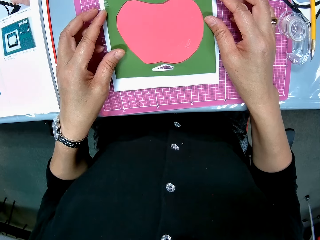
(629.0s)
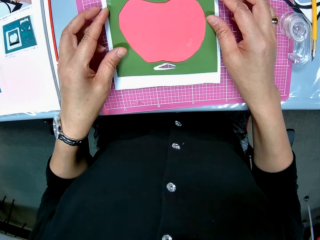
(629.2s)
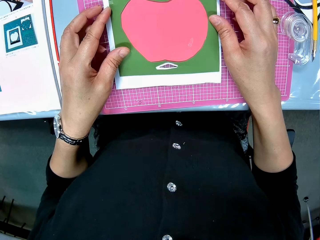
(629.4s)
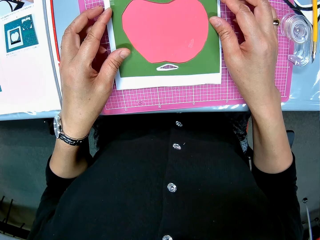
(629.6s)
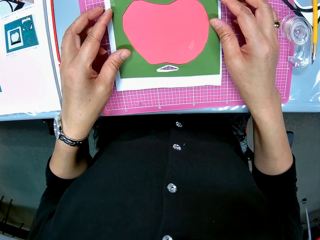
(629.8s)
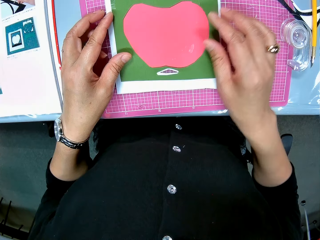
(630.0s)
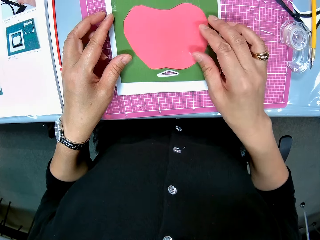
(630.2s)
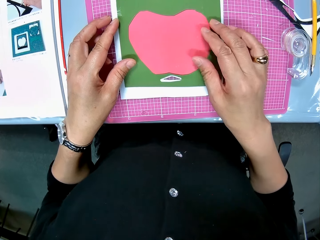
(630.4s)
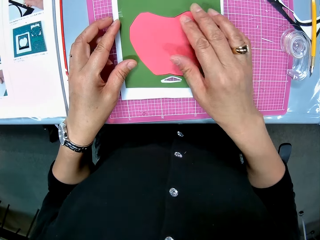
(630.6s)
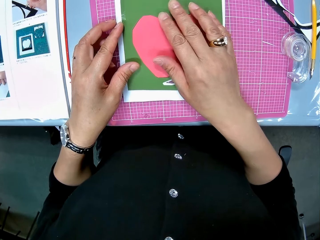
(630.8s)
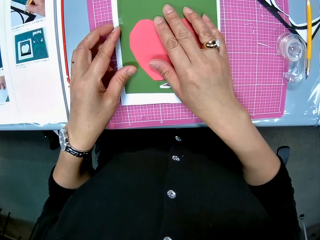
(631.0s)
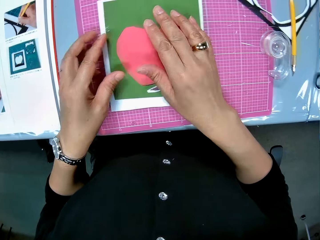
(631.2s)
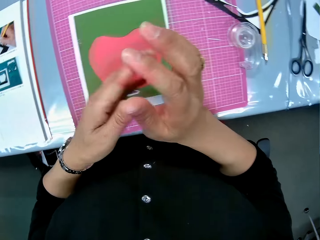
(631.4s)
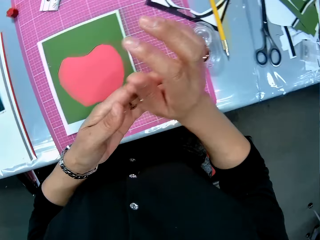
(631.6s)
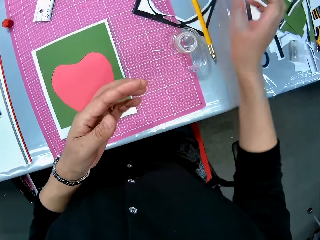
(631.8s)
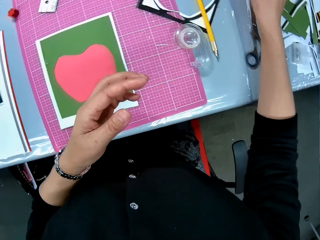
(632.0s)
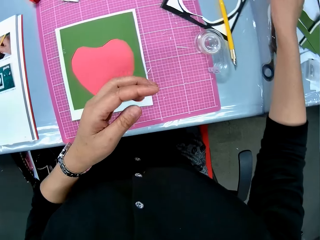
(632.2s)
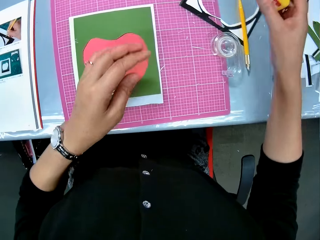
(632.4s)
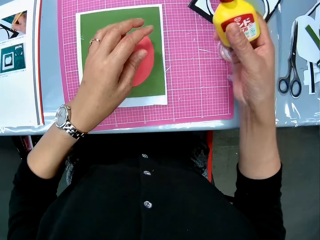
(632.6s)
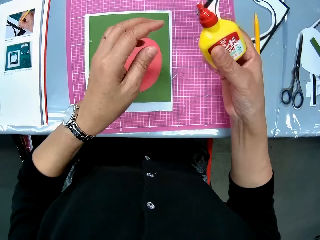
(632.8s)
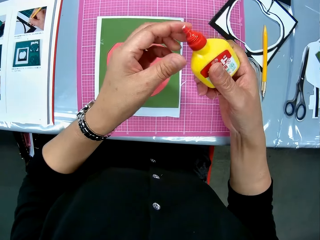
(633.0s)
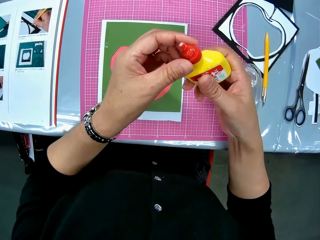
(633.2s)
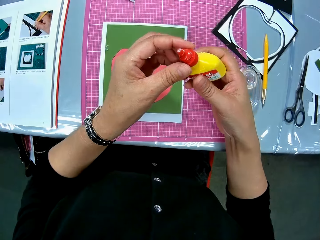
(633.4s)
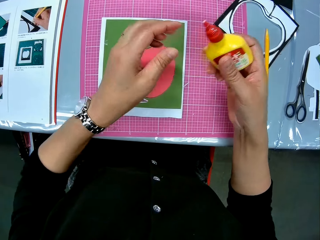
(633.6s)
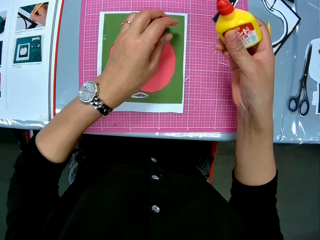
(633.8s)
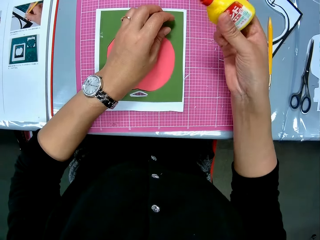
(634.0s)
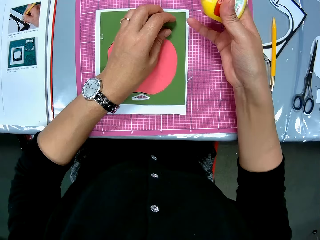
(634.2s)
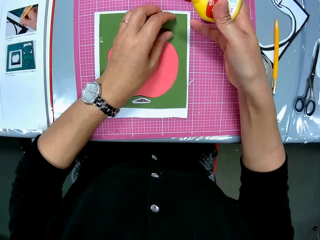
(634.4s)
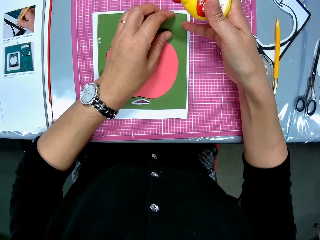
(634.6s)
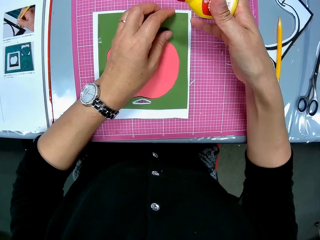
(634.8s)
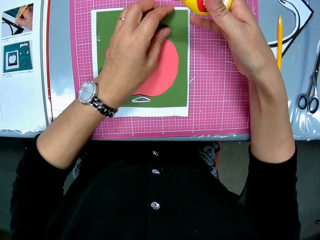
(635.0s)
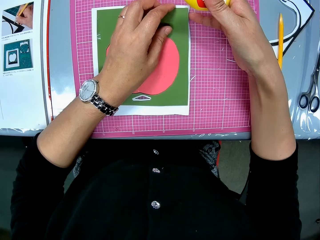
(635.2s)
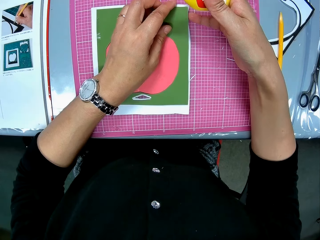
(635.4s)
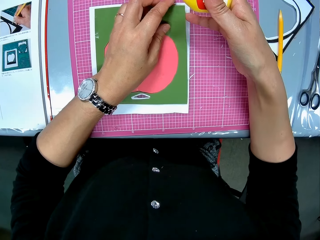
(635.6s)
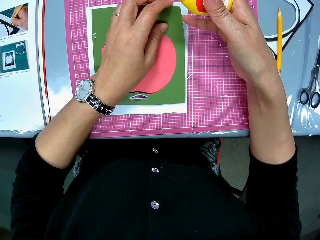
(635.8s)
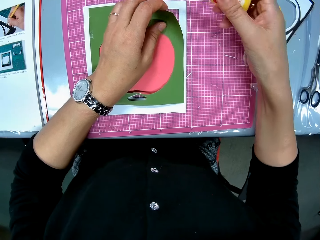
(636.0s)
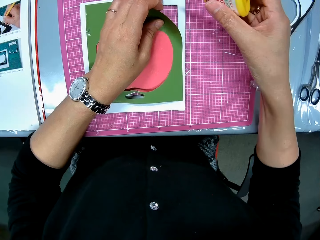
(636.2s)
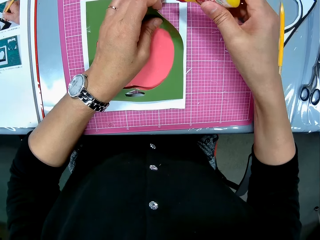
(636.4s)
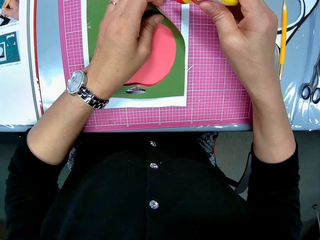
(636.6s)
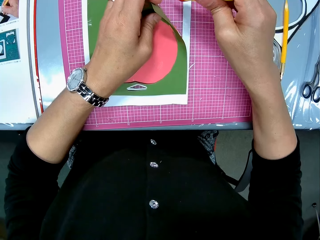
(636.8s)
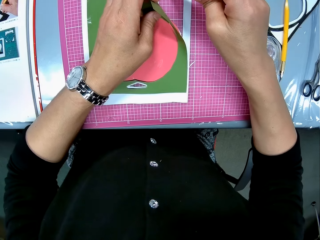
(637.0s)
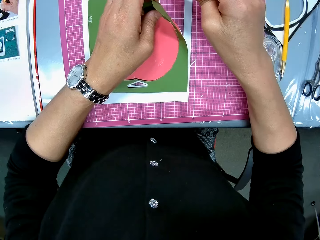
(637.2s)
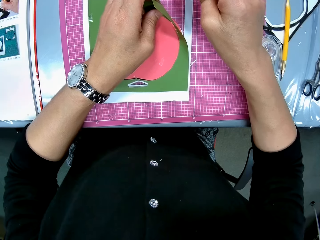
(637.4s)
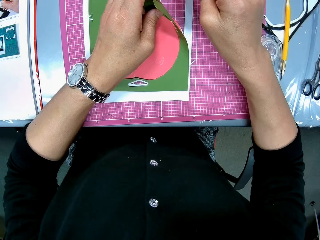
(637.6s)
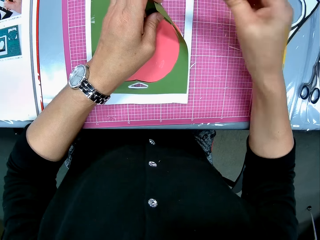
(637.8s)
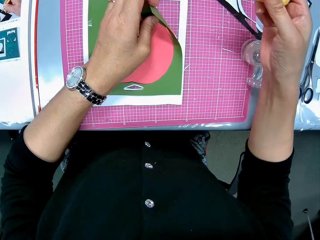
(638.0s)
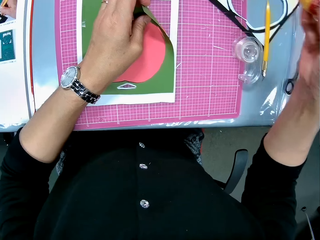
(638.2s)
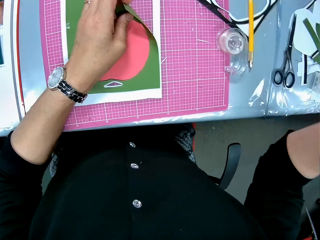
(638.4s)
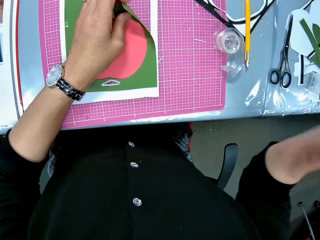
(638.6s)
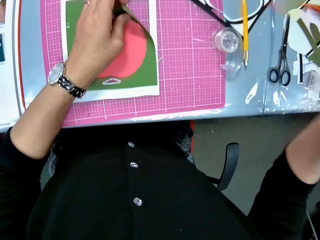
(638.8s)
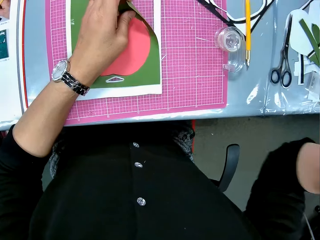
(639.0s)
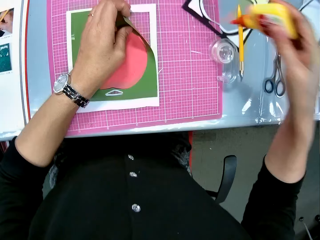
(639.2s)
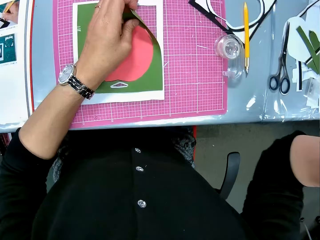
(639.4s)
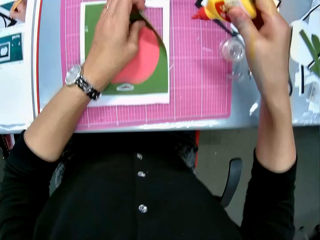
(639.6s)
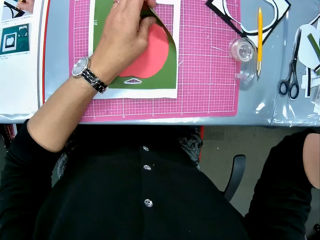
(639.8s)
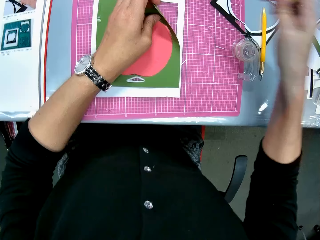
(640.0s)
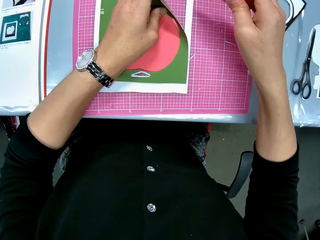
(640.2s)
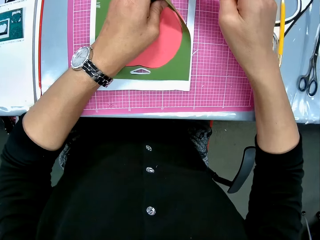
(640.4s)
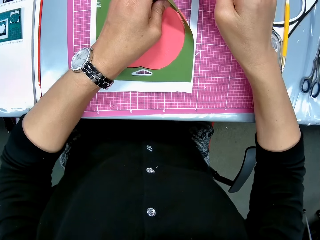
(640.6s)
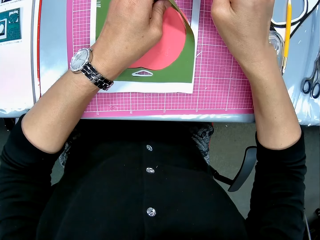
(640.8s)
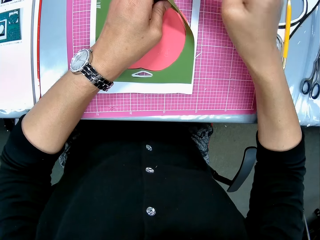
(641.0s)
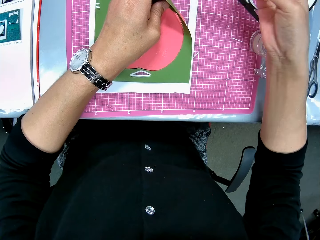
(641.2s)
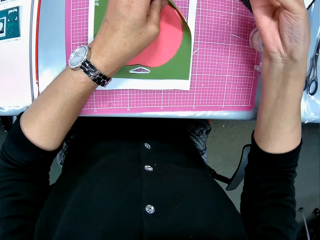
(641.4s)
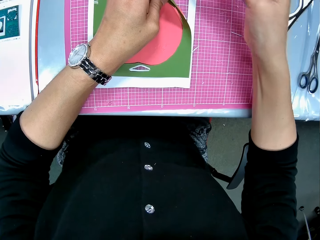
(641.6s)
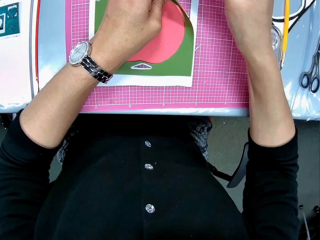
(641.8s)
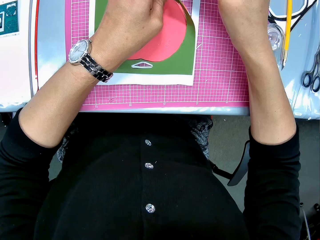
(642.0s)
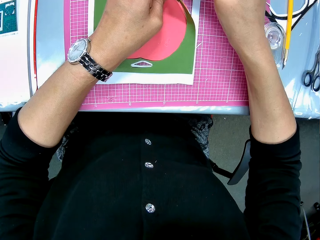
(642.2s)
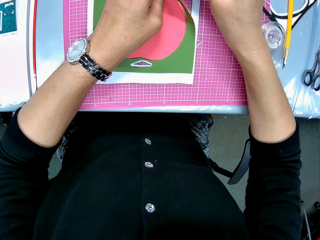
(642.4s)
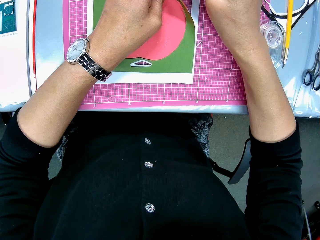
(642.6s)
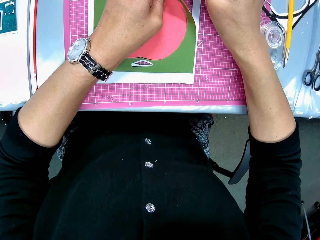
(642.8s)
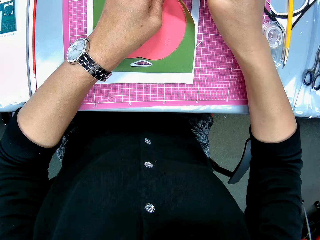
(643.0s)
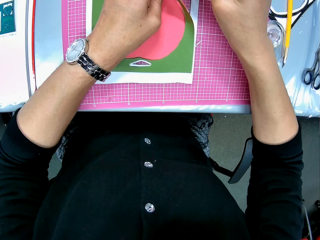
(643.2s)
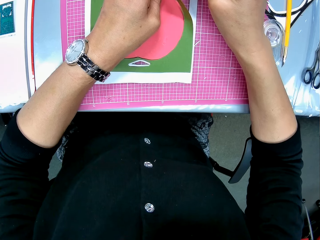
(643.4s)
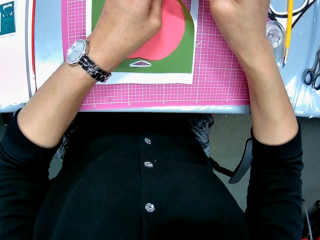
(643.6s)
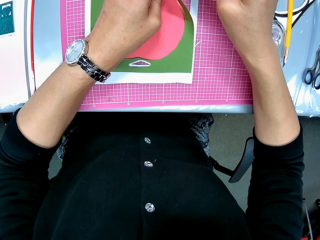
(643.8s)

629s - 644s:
The camera wearer picks up the glue from the table with her right hand. She touches the top of the glue container with her left hand. She lifts the top right part of the green art paper with her left hand. She applies the glue on the art paper under the green art paper. She flaps the glue container. She applies the glue on the art paper under the green art paper.

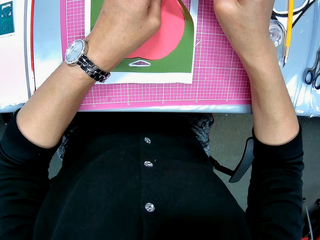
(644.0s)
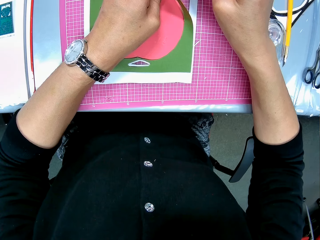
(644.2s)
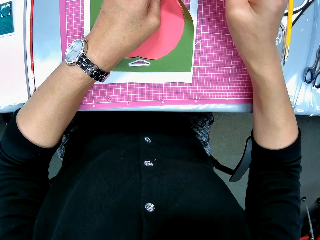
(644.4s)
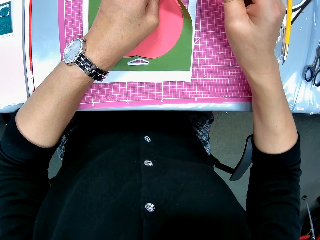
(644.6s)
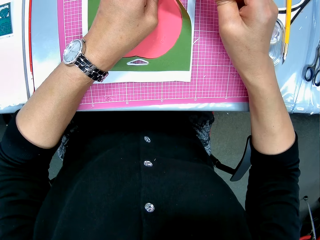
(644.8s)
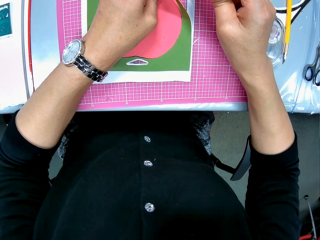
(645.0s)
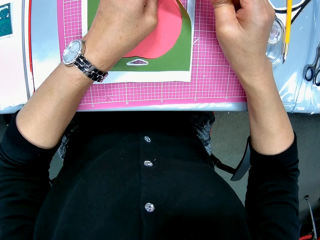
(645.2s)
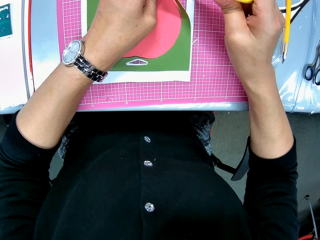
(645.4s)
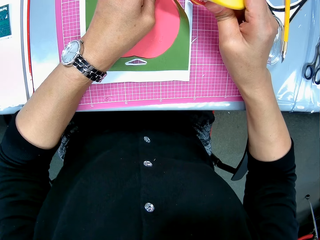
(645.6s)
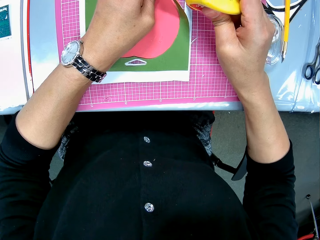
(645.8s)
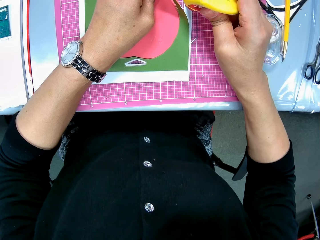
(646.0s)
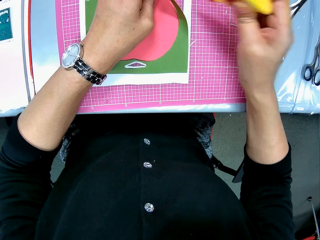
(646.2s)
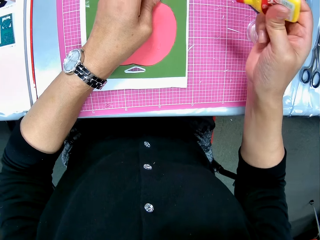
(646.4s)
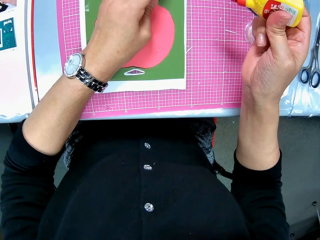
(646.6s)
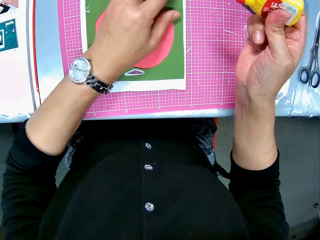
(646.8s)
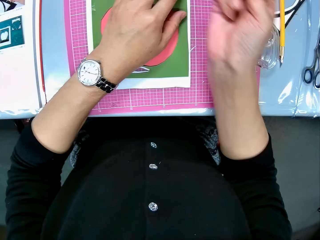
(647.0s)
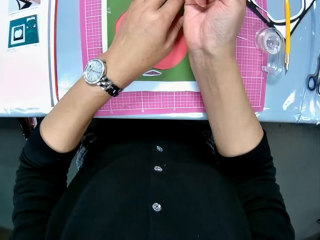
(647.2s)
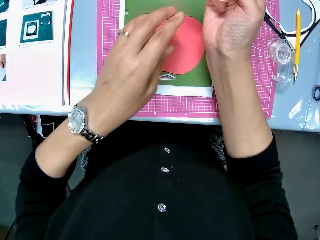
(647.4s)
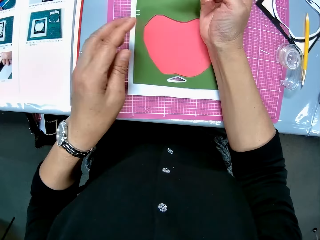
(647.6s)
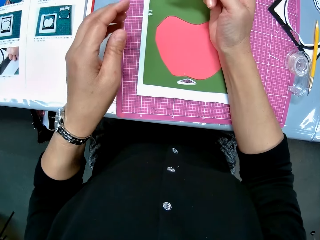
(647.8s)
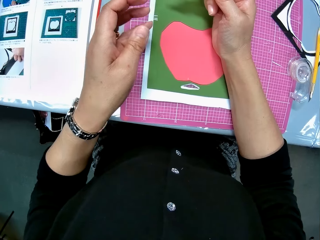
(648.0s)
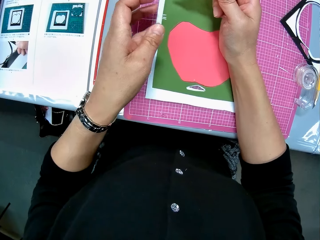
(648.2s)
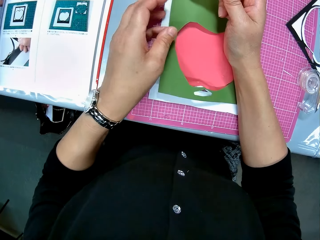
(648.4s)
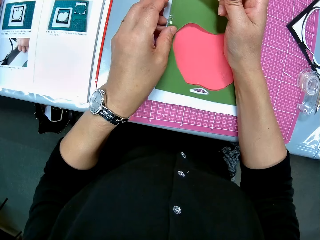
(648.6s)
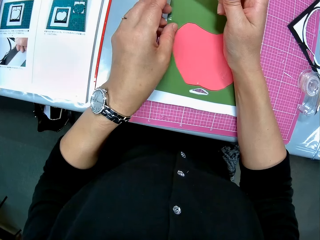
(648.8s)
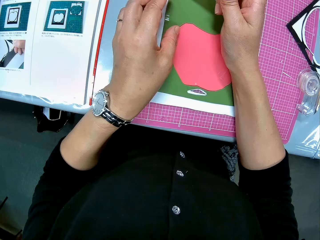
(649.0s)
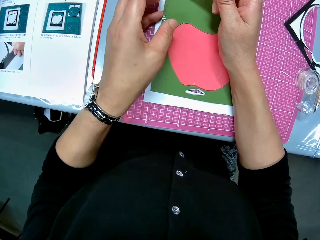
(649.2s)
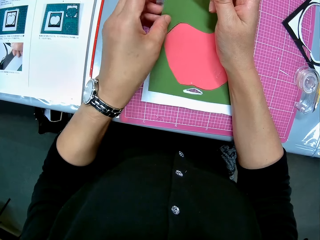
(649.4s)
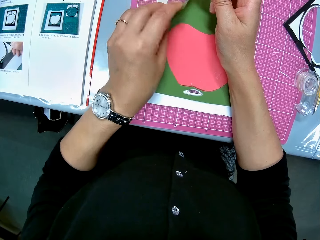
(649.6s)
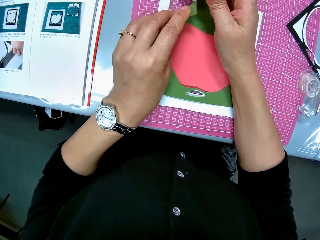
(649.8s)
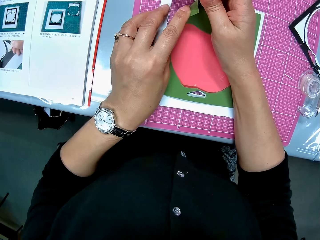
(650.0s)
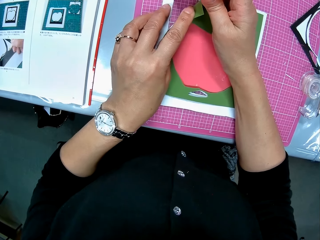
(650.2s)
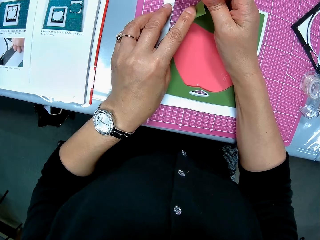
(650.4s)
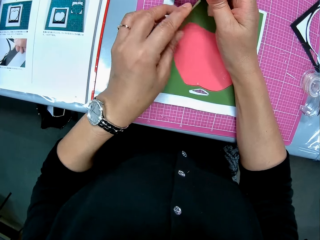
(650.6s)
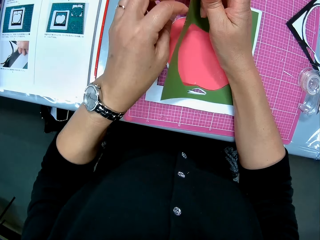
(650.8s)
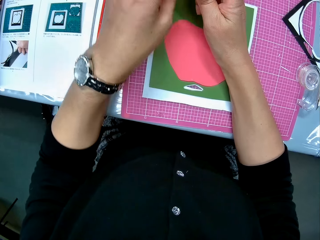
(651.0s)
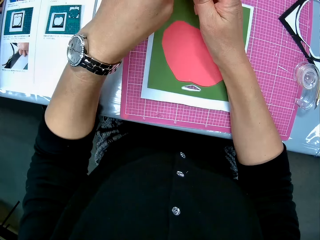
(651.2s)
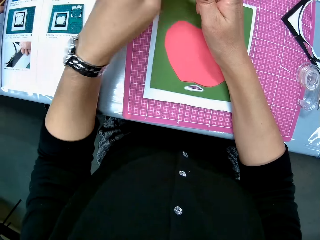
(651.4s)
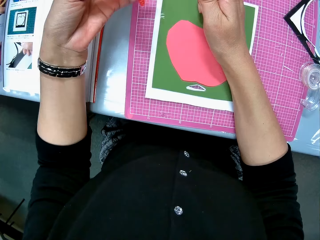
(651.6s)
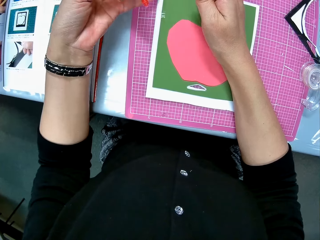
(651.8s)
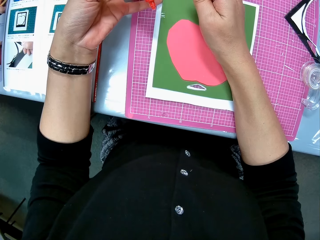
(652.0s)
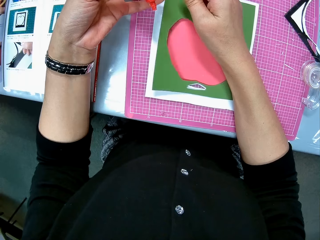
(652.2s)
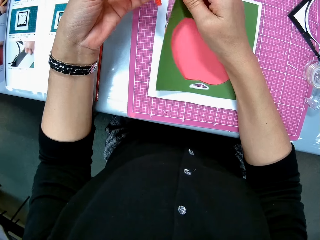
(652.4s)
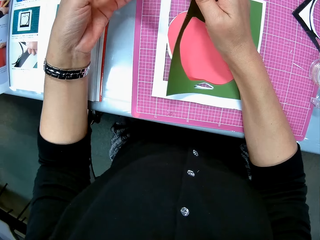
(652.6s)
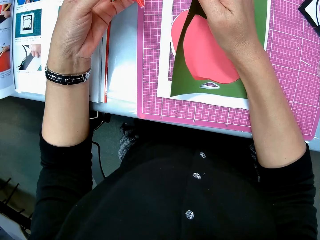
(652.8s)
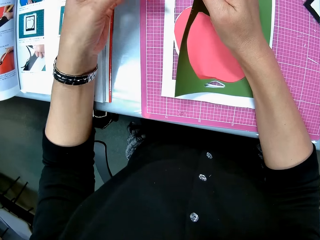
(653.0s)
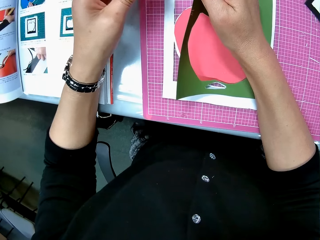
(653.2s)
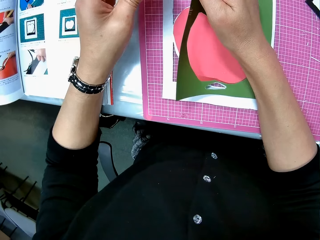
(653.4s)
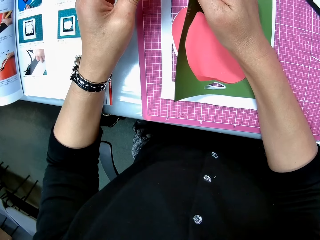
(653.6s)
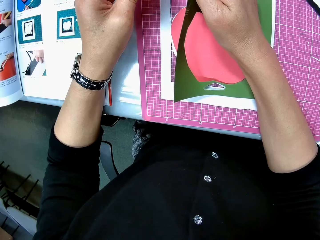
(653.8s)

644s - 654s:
The camera wearer applies pressure on the green art paper with both hands. She lifts the top left part of the green art paper with her left hand. She passes the glue from her right hand to her left hand. She lifts the top left part of the green art paper with her left hand. She holds the top left part of the art paper with her right hand.
